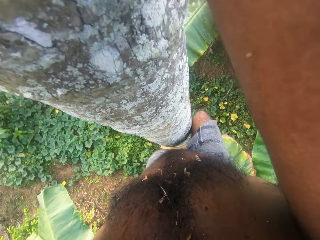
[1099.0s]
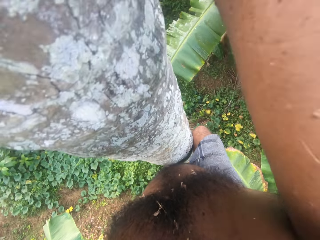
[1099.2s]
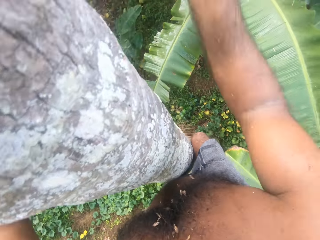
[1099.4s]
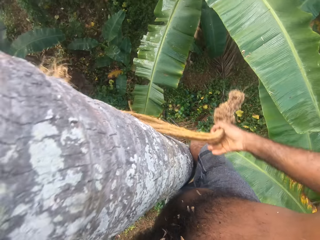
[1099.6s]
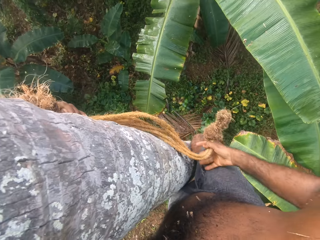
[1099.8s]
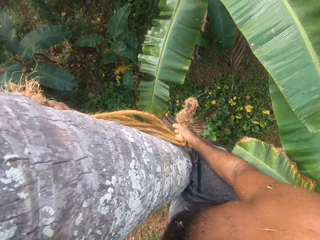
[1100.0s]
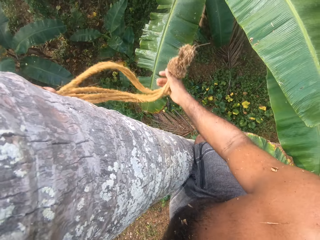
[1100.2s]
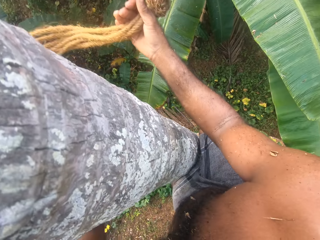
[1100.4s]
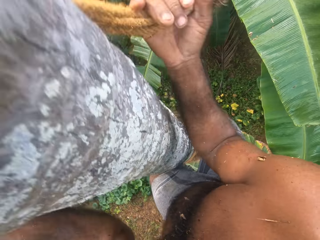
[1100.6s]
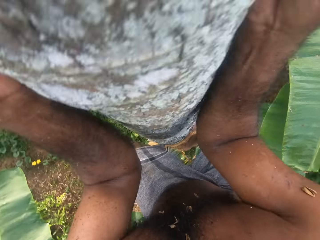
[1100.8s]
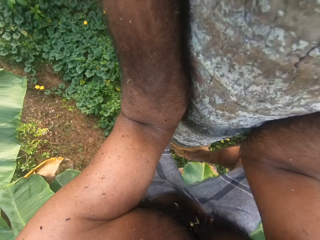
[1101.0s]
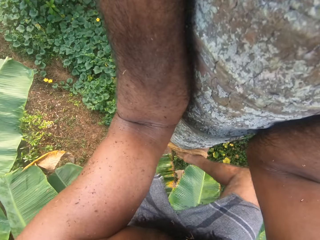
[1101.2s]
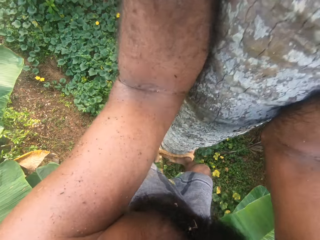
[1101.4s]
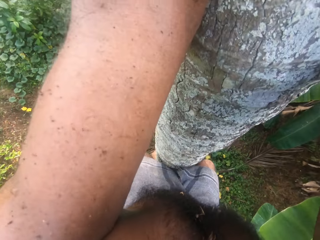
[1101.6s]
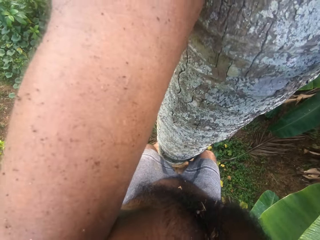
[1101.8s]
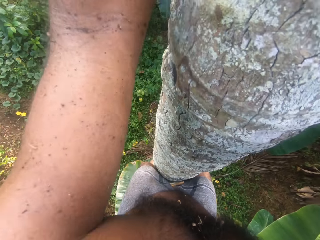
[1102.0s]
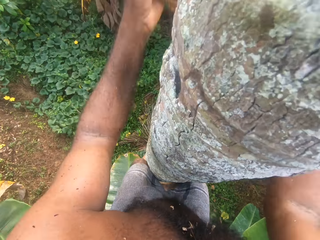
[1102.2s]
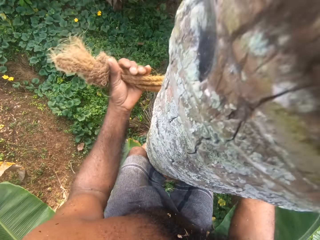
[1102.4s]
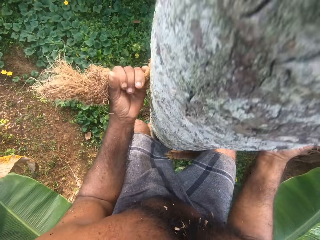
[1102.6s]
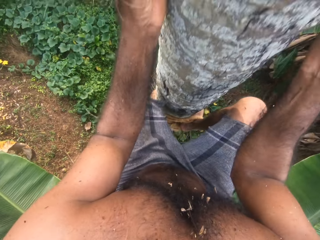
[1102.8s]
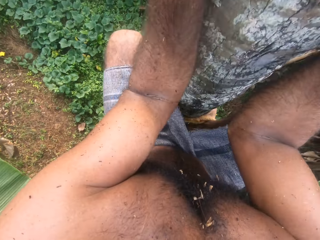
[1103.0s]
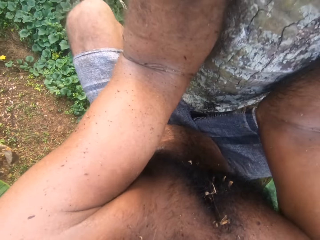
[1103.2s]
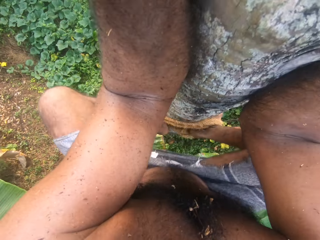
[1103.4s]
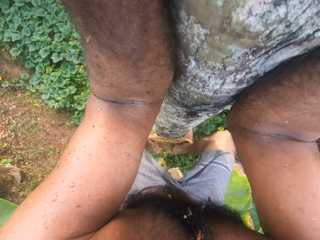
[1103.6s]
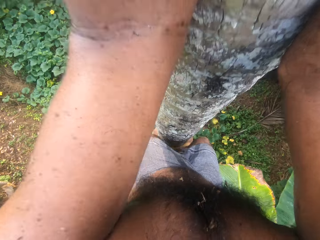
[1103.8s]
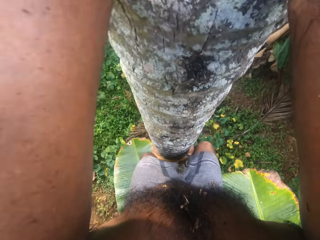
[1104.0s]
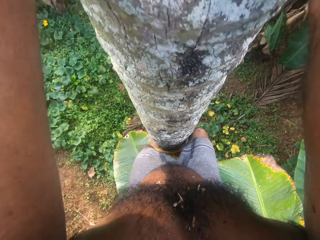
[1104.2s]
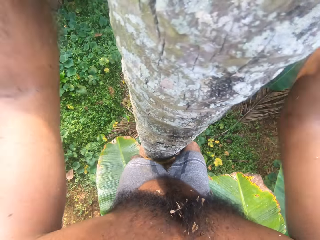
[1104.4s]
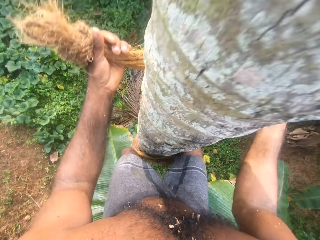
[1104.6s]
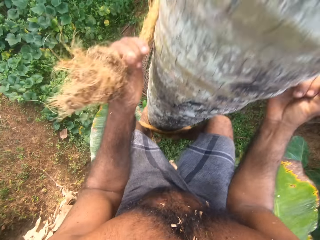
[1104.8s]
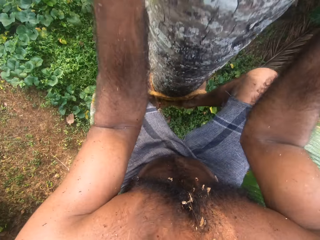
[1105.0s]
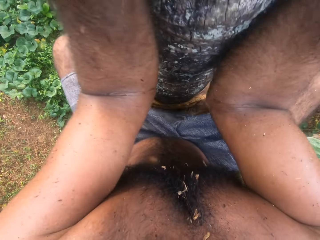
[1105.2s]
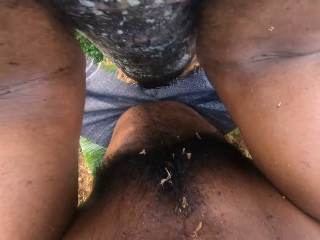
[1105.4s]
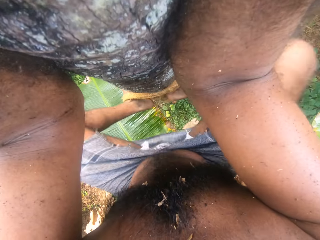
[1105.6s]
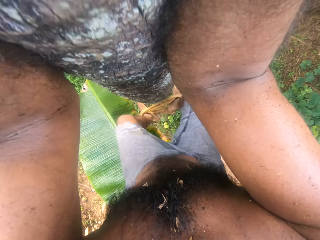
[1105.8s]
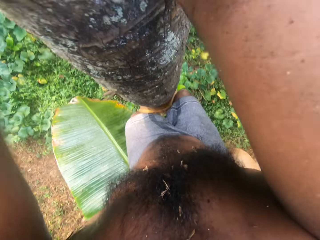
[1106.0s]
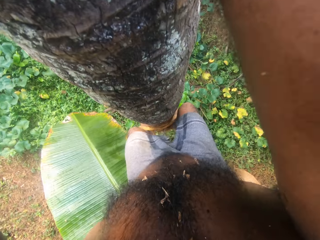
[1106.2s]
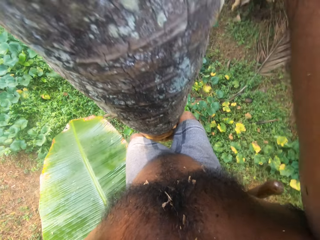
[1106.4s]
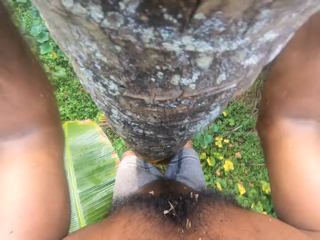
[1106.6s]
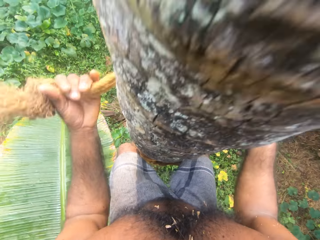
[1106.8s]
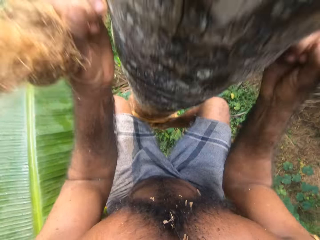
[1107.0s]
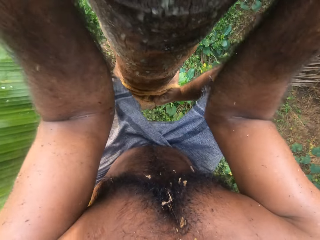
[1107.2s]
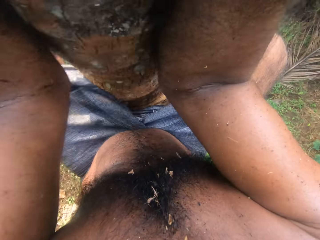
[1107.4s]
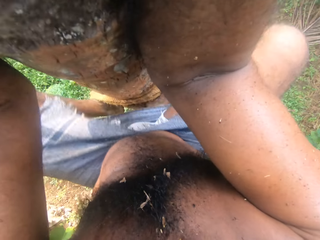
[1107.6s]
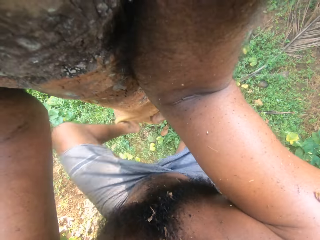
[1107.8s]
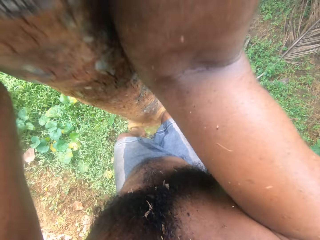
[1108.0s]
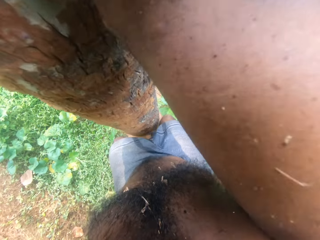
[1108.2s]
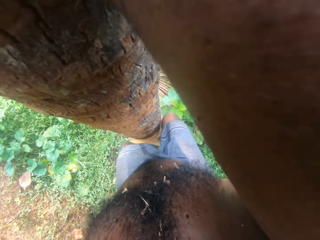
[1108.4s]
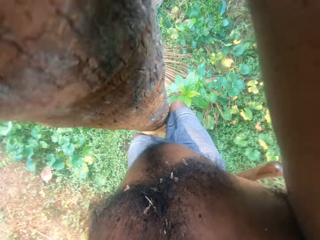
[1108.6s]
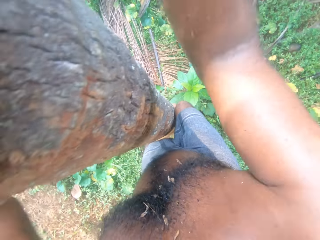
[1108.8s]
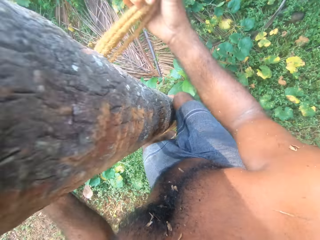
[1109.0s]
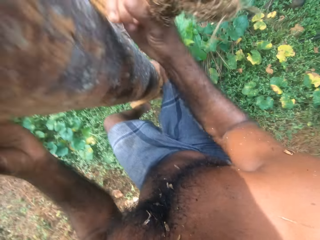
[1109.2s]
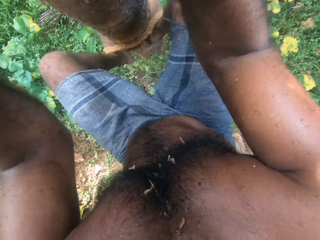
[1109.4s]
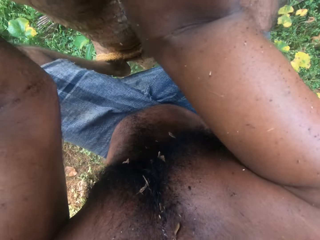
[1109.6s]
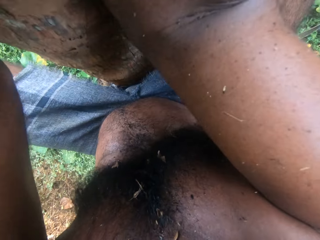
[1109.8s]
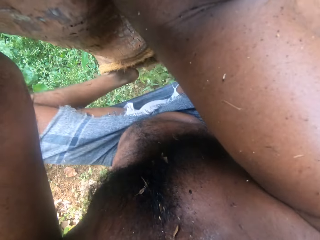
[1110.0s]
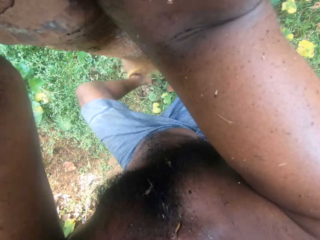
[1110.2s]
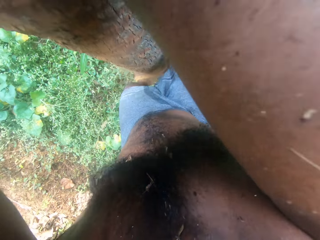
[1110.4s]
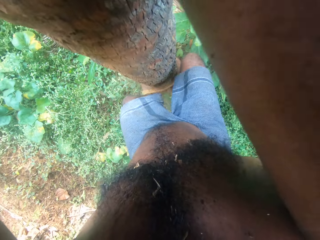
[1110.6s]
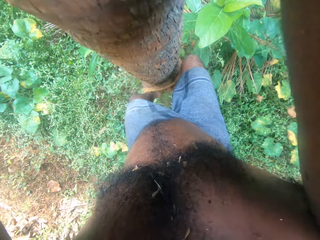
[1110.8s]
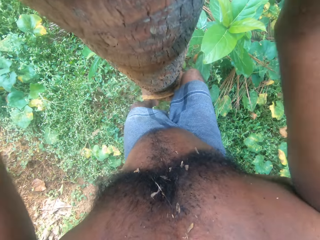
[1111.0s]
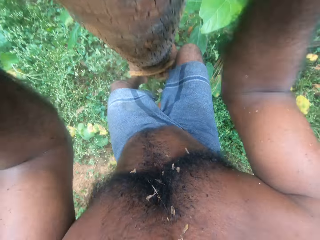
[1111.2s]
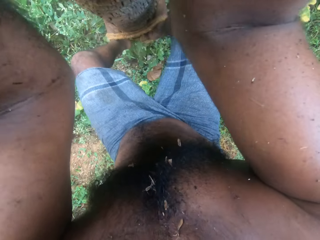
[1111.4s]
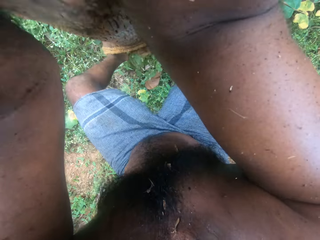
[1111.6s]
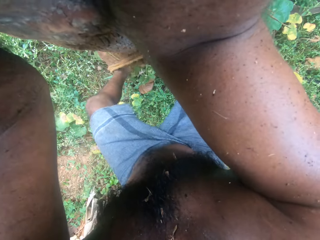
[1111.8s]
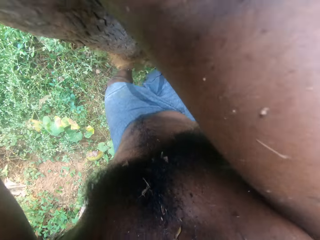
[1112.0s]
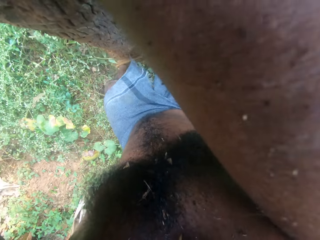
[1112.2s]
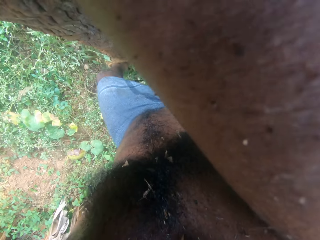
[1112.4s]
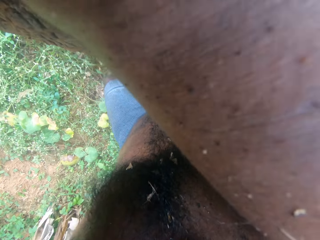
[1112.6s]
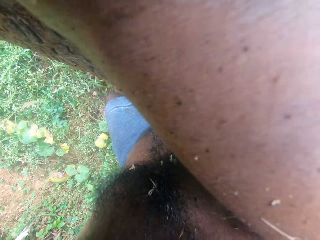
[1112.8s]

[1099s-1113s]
The camera wearer looks at the ground. He supports himself with a rope. He moves his hands. He folds his legs. He stretches his legs. He climbs down the coconut tree. He moves his legs. He looks at the ground. He folds his legs. He moves his legs.

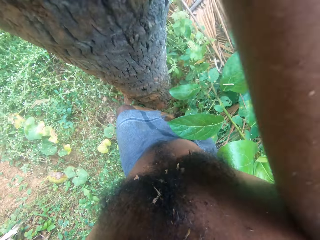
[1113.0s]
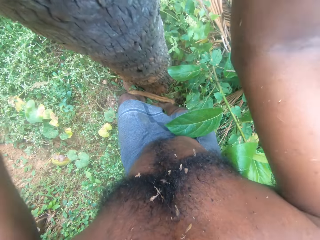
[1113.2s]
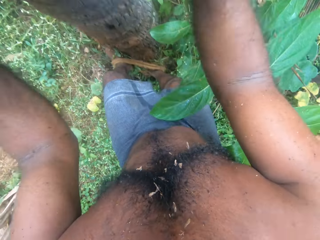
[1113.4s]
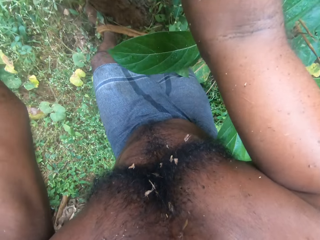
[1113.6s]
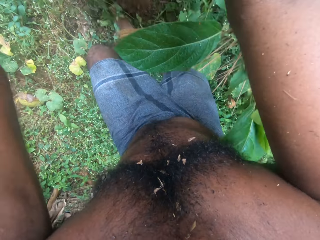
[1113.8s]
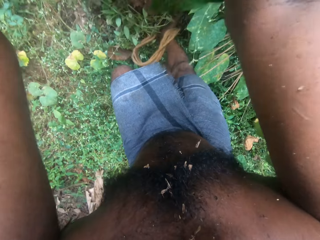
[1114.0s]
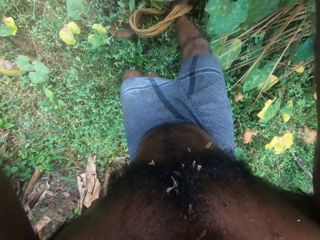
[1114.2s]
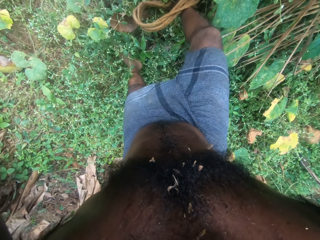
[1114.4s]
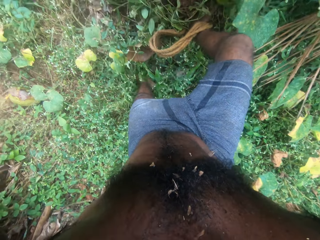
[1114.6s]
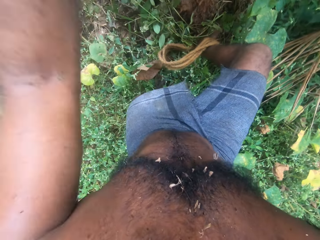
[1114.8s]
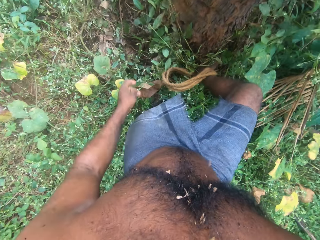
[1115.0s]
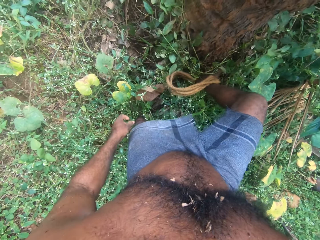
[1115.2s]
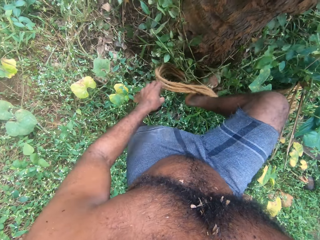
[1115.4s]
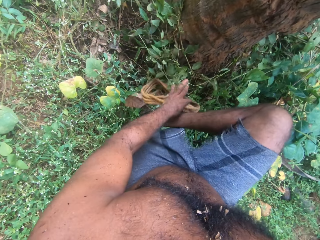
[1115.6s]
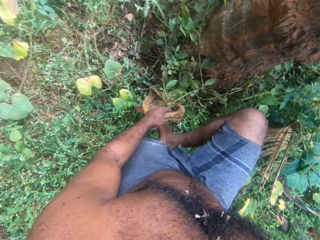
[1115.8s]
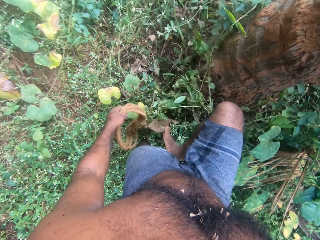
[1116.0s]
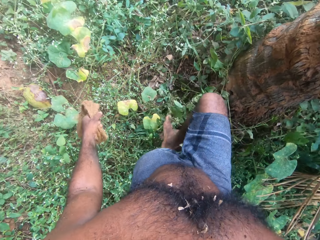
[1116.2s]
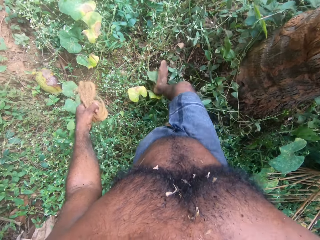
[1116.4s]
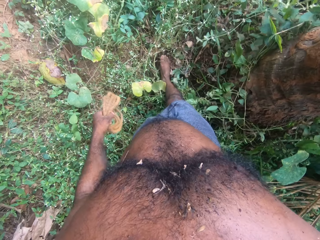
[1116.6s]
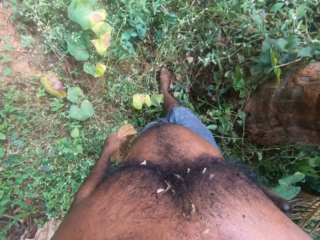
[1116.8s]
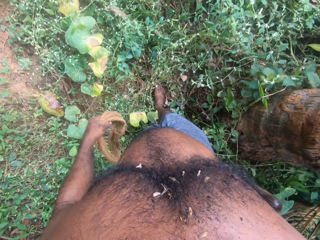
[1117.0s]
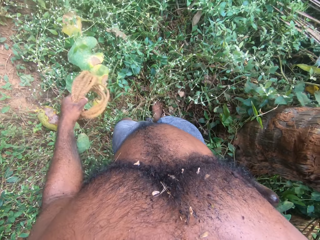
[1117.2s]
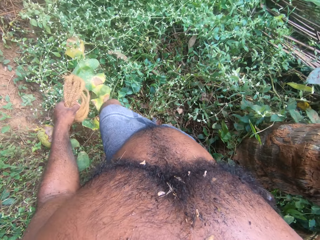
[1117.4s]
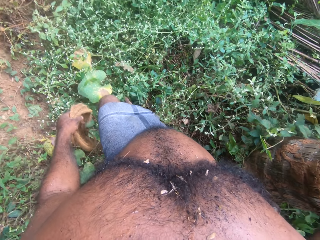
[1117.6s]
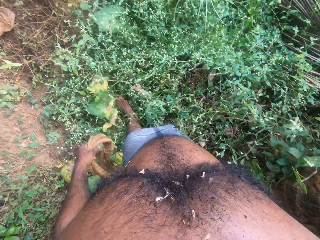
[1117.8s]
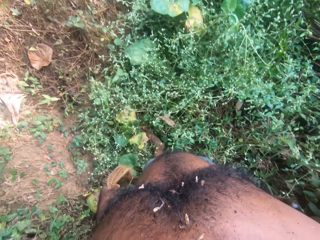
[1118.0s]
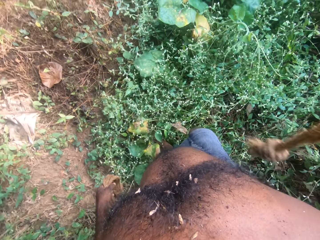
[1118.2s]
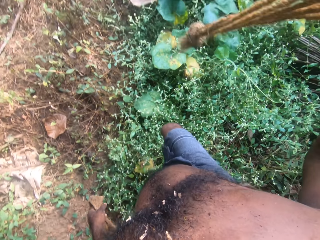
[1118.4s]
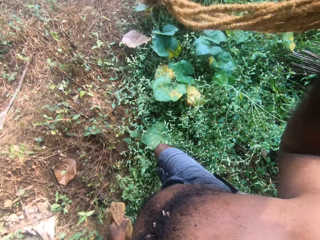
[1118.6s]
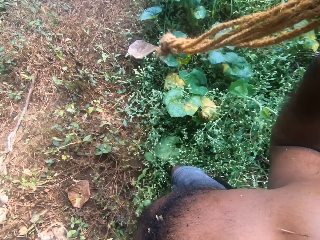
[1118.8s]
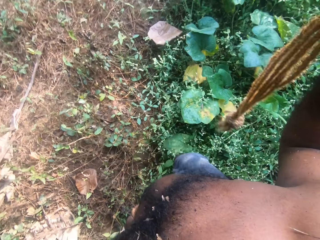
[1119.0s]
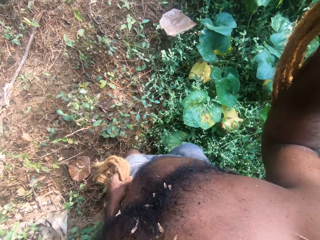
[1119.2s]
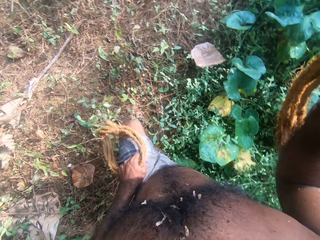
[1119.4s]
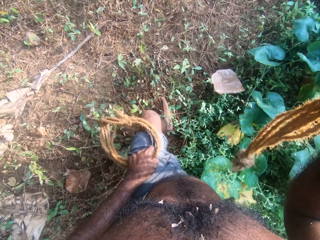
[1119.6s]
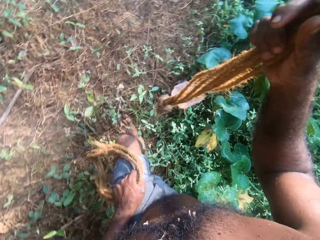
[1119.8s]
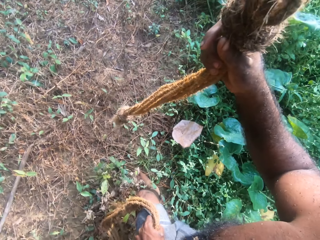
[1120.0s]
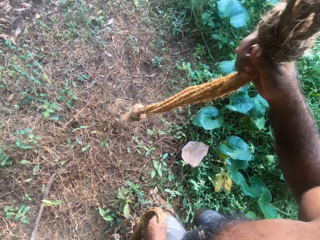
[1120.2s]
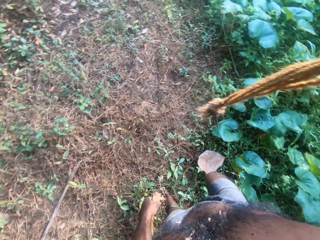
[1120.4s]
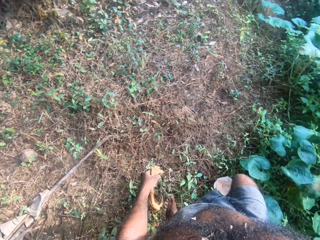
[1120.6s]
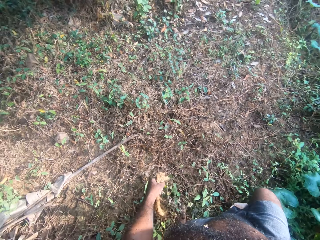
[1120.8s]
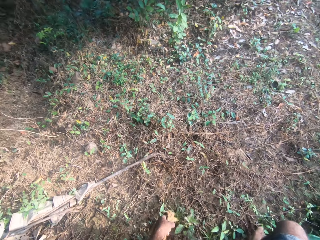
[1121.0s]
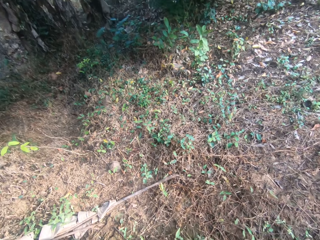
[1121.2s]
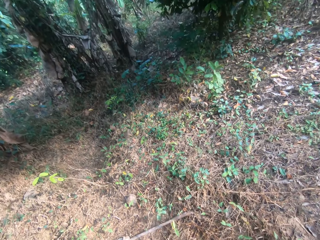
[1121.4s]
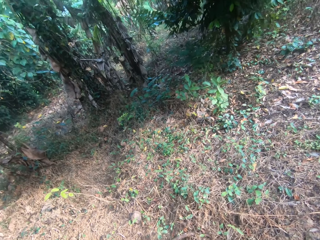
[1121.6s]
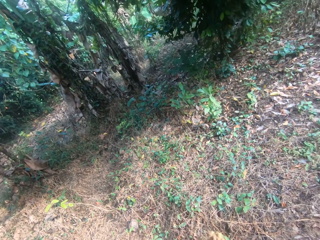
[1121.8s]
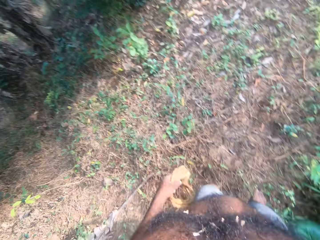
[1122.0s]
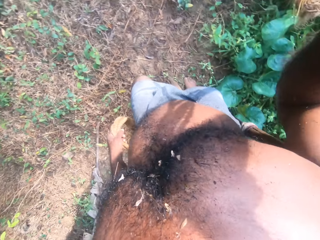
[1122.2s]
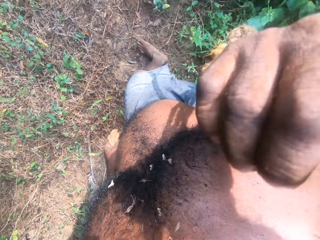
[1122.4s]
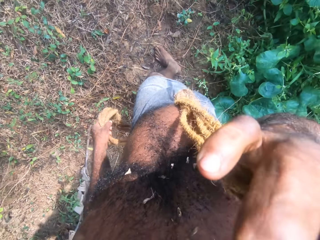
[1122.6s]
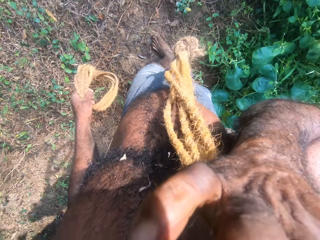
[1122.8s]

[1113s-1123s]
The camera wearer climbs down the coconut tree. He stands on the ground. He looks down. He steps on the ground. He withdraws his left hand from the tree. He bends a leg. He touches the rope on his right foot. He removes the rope on his right foot. He moves a leg. He carries the rope with his left hand. He walks. He carries the rope with his right hand. He looks around.
